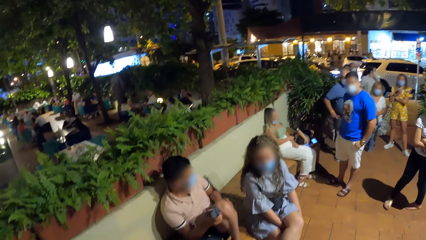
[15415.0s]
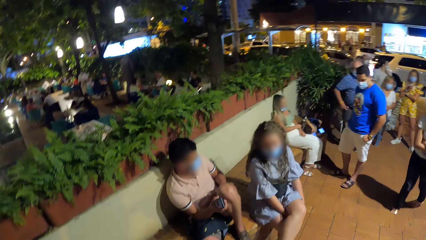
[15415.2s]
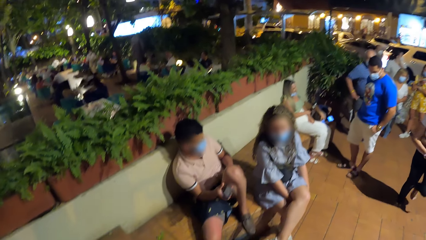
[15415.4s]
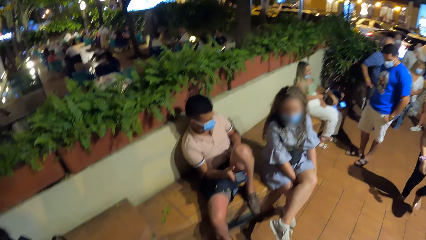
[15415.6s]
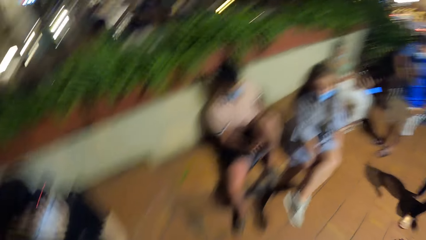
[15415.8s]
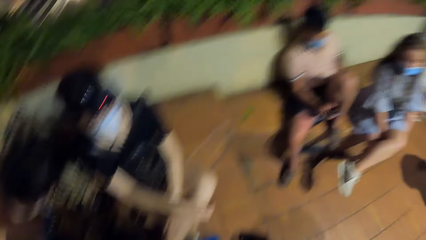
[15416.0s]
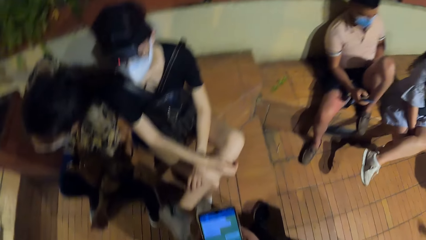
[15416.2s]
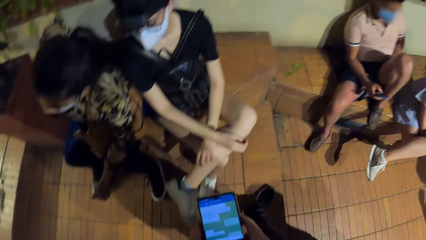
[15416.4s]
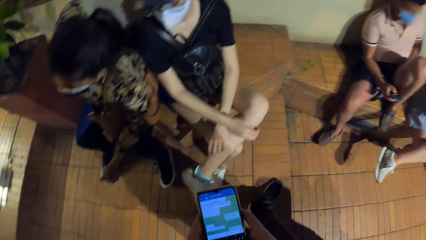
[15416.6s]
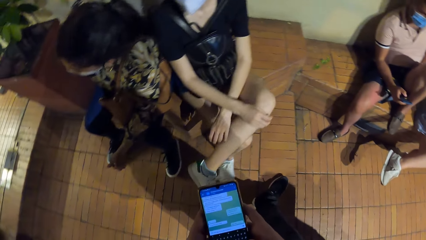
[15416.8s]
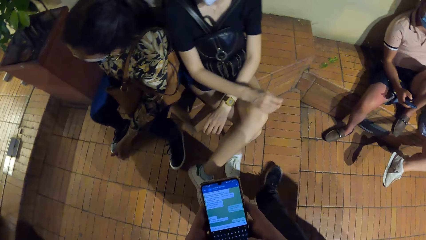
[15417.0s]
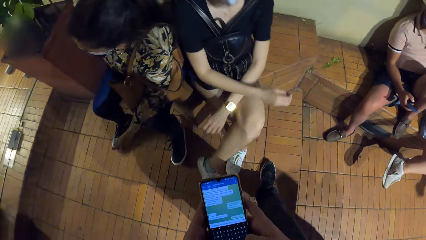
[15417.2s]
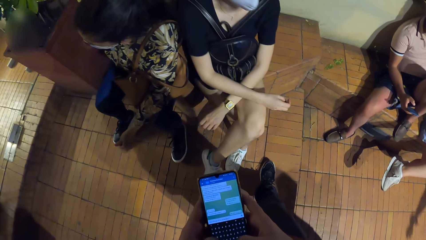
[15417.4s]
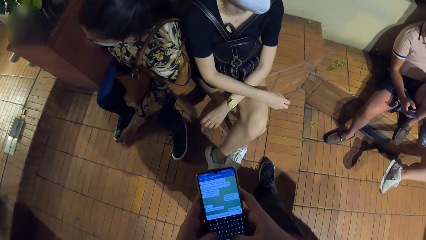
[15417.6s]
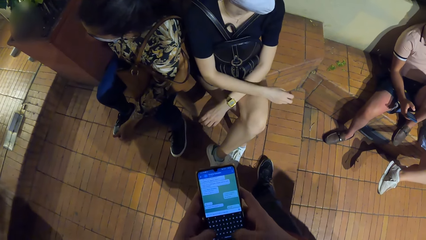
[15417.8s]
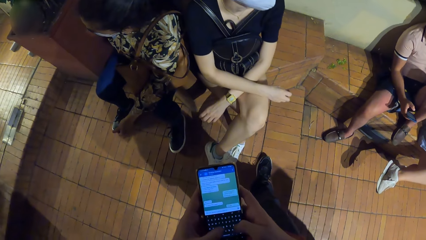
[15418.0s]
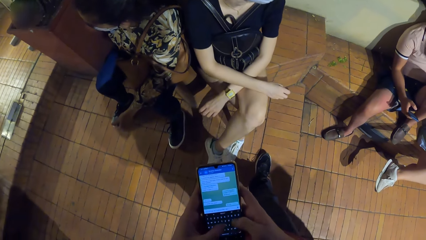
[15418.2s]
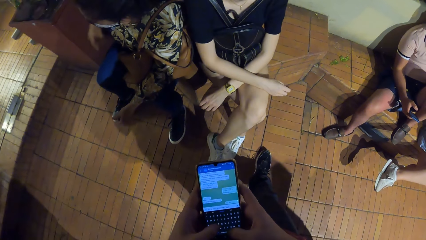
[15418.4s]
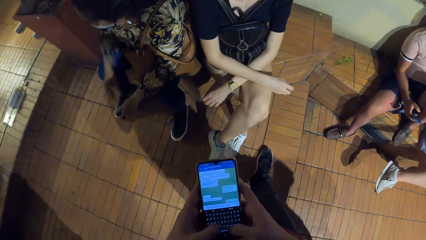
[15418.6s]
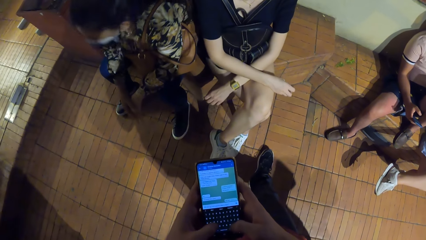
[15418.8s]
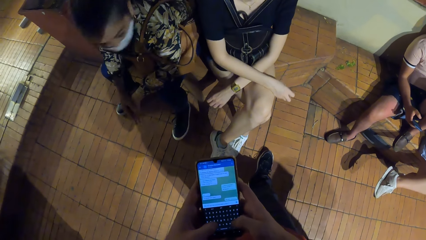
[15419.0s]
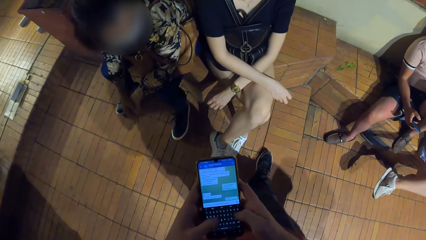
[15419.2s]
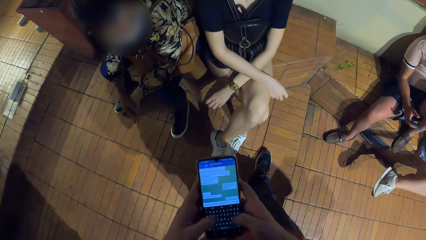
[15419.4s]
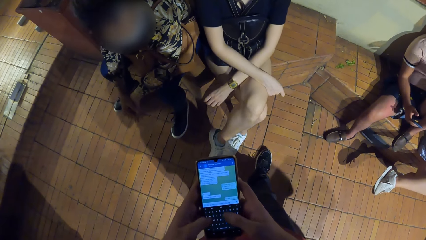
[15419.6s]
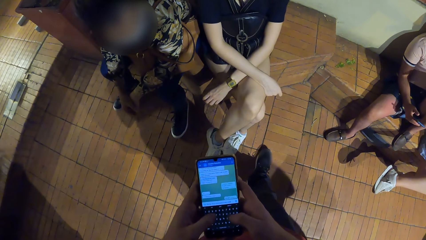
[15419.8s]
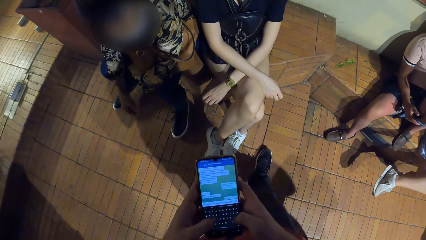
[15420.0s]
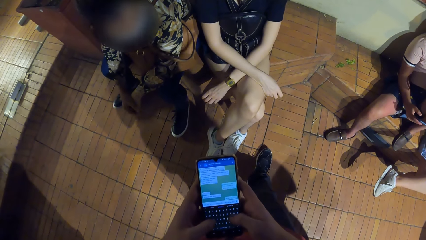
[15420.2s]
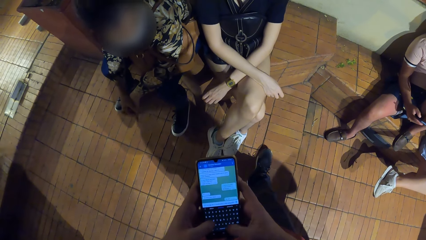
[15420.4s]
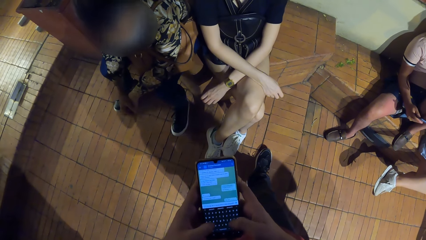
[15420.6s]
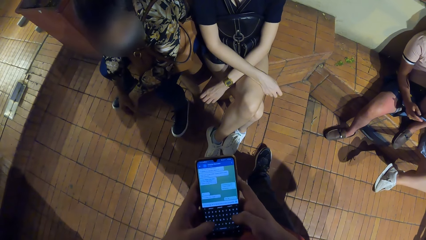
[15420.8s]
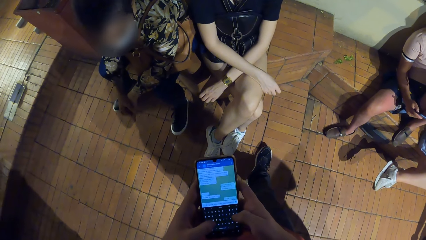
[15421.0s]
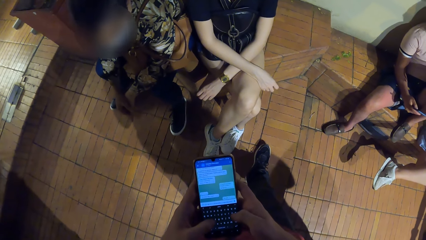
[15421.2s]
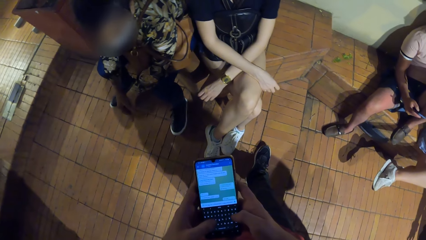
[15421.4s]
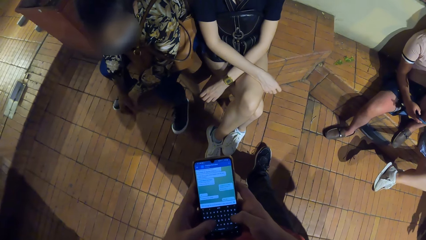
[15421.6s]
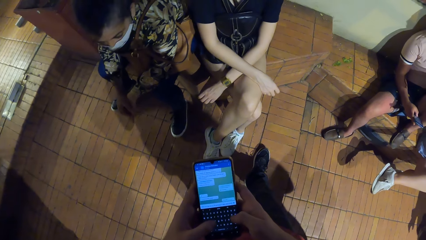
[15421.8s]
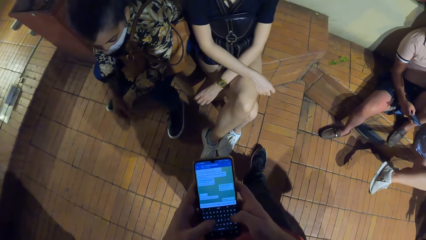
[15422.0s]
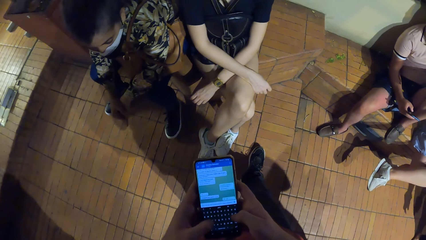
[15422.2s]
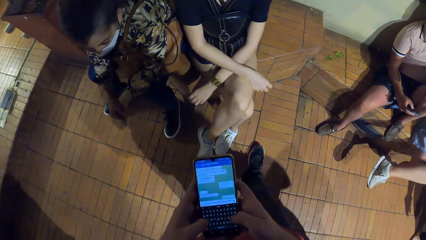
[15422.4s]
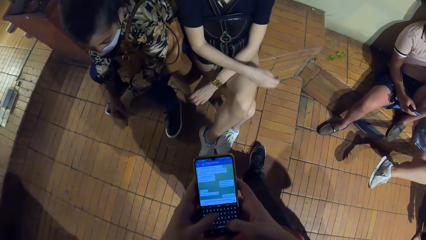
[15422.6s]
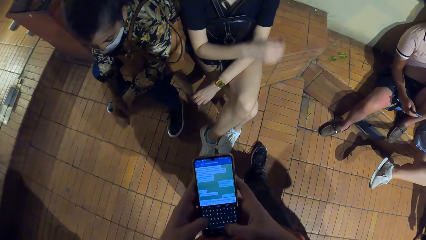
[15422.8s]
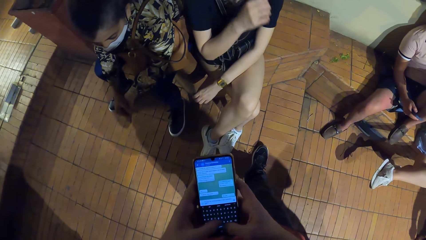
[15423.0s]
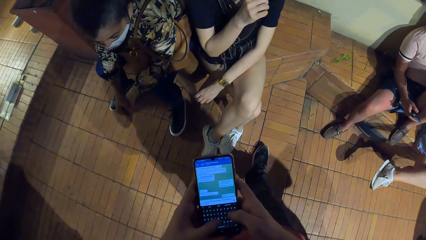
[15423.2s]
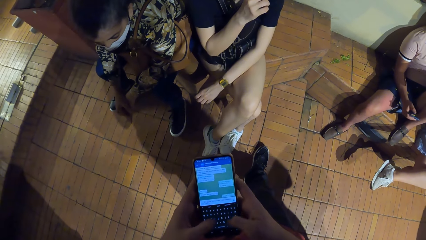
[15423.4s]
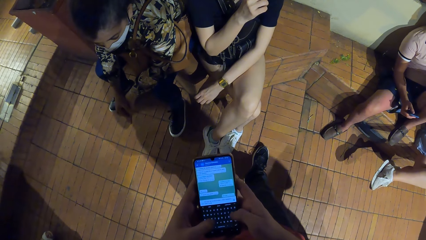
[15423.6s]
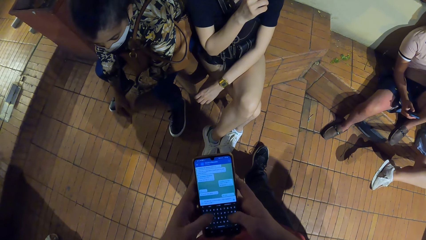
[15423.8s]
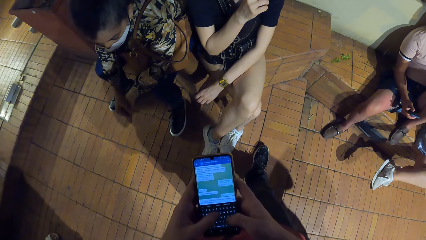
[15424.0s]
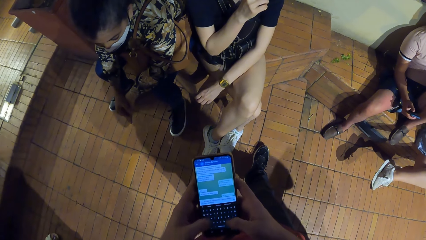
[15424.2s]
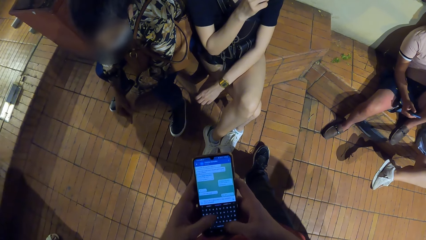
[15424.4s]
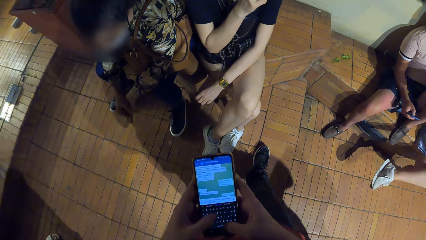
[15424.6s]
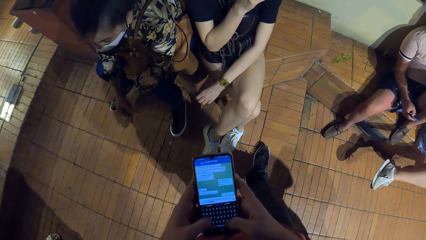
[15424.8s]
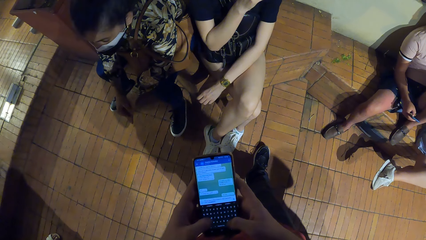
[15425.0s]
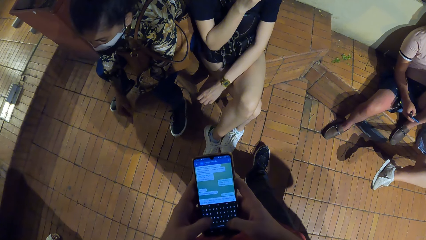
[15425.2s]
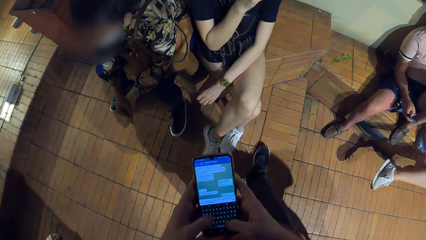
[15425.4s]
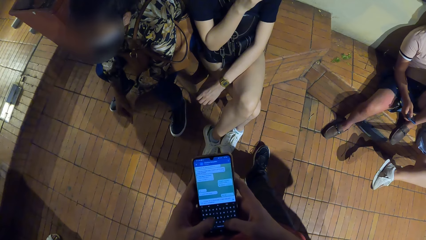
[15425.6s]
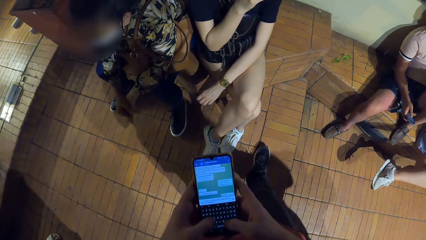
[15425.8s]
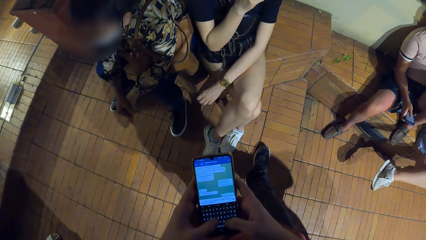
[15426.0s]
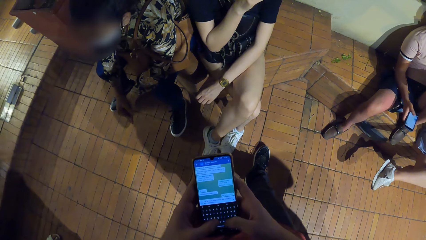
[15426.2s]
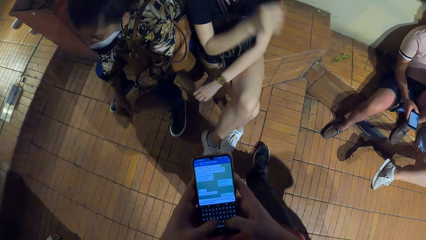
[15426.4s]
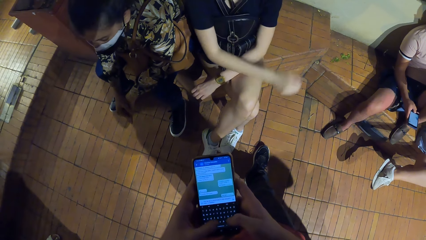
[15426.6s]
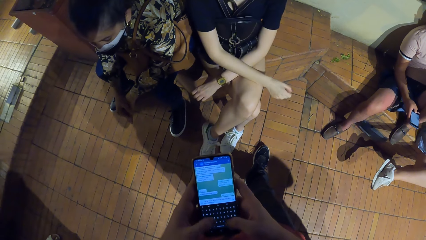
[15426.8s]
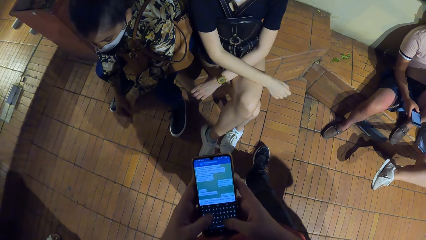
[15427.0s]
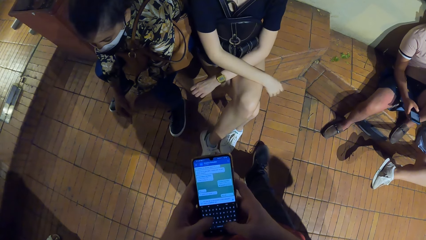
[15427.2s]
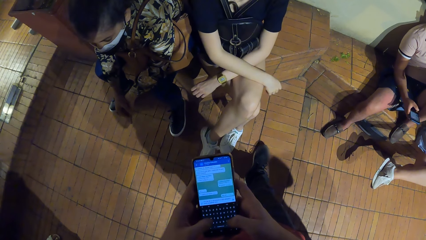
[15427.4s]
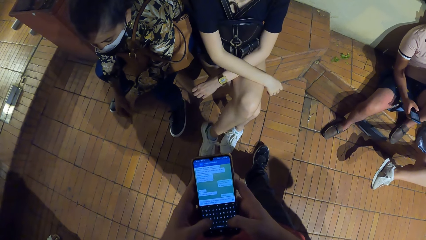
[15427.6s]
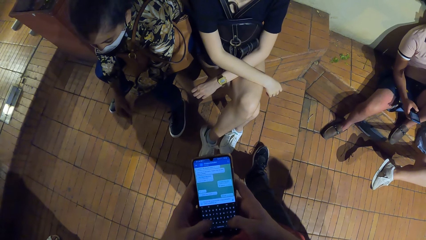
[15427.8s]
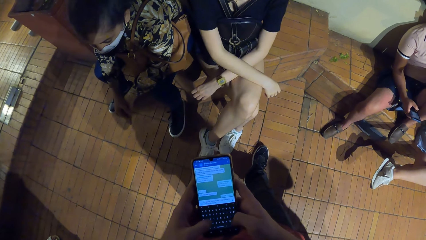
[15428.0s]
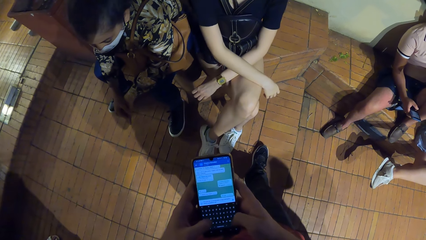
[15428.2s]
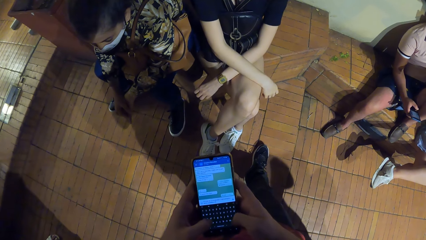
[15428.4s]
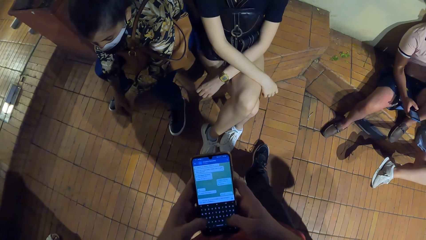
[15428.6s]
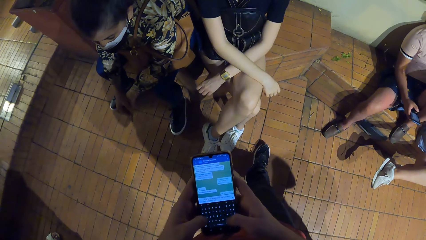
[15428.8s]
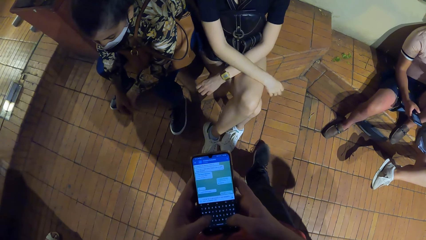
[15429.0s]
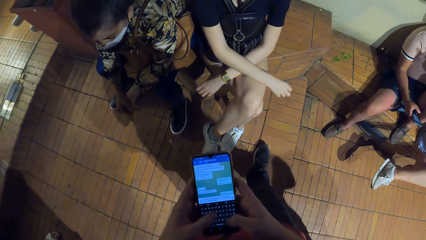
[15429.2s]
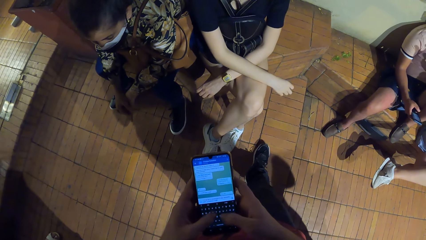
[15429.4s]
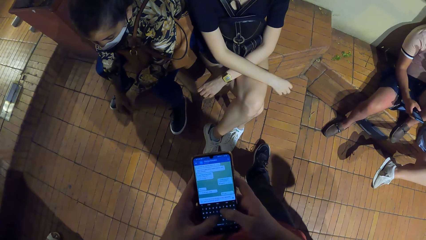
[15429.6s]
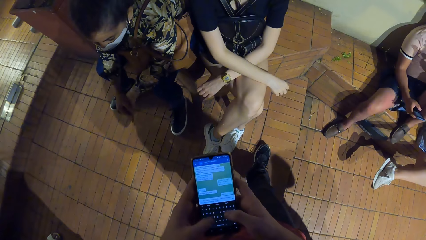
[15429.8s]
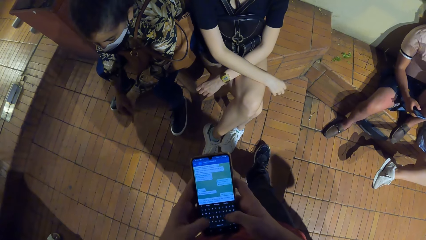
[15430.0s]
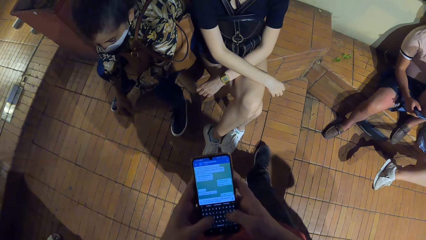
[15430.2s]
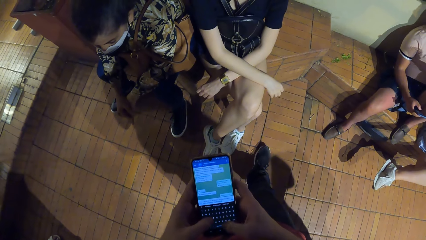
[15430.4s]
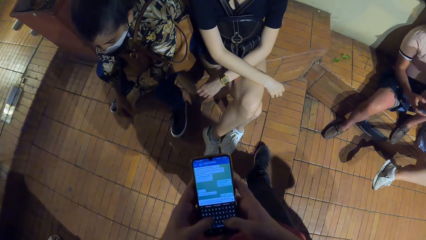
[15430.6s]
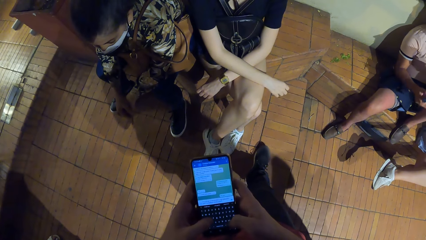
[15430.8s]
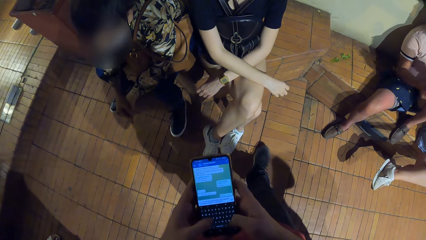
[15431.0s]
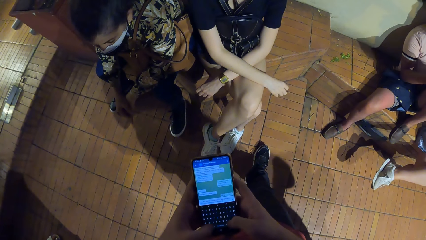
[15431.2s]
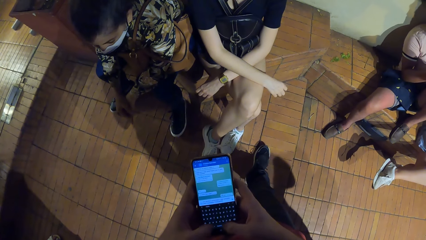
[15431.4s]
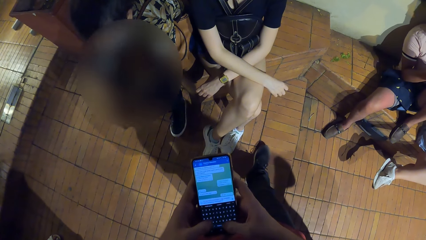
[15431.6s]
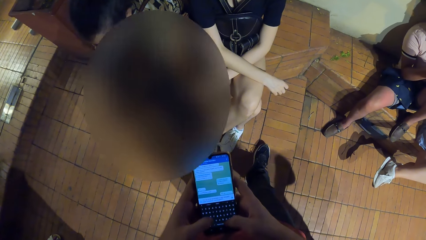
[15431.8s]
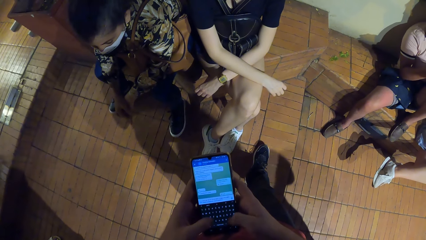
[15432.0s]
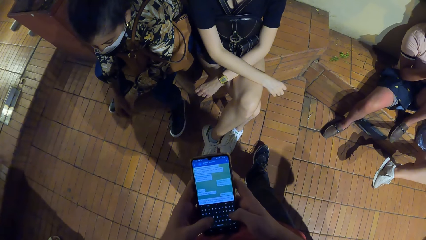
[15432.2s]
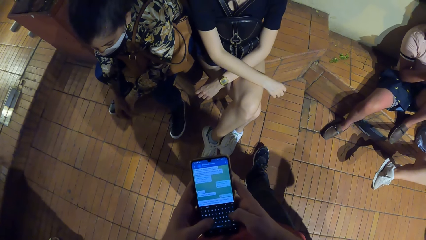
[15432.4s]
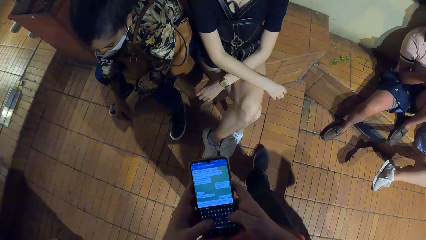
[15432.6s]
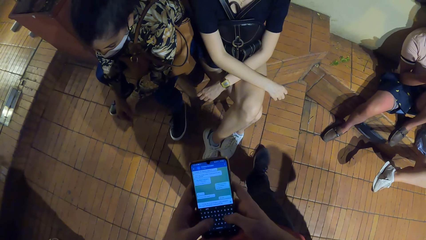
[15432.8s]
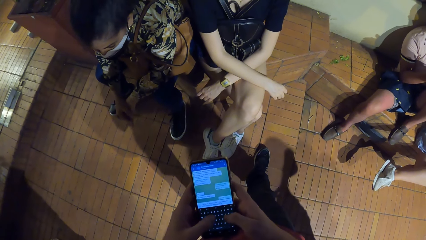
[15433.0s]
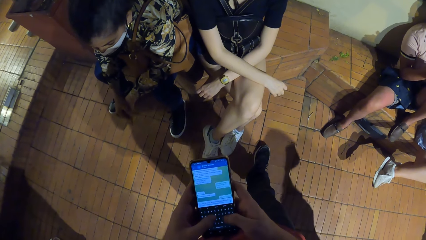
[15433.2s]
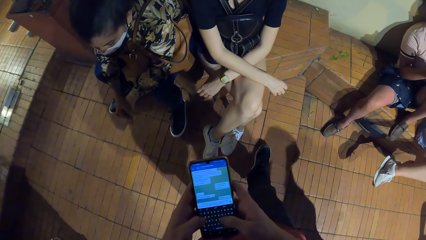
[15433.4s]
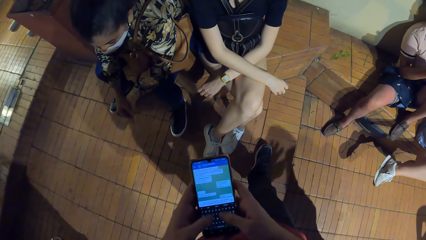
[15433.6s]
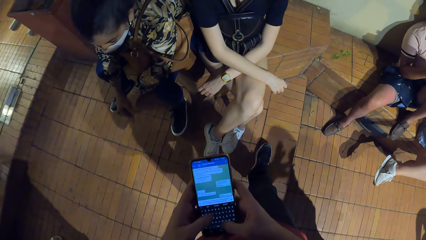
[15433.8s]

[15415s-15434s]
The camera wearer browses his phone. A woman holds her left hand with her right hand. The woman converses with another woman. The other woman touches her face with her right hand. The other woman places her right hand on her left lap.
